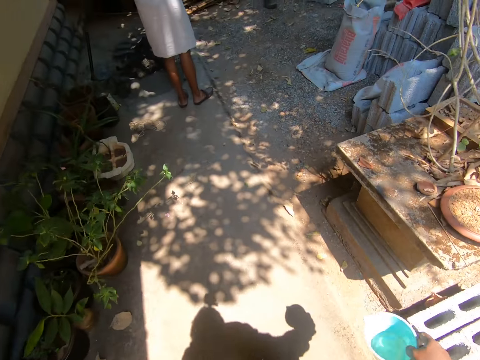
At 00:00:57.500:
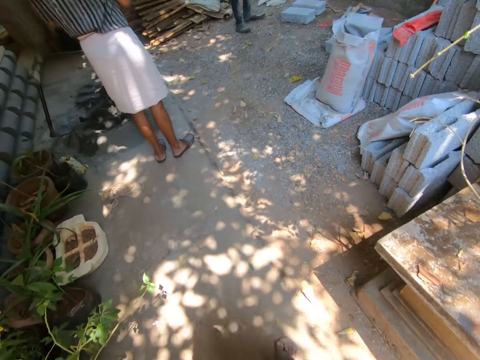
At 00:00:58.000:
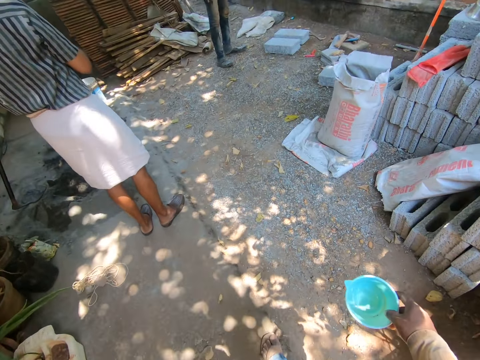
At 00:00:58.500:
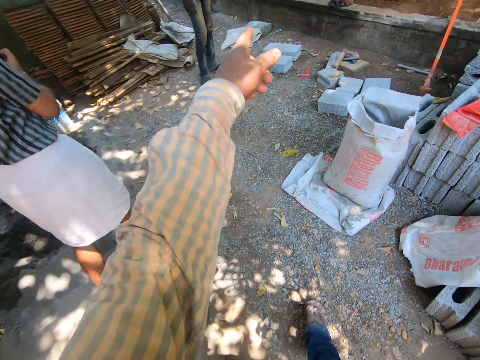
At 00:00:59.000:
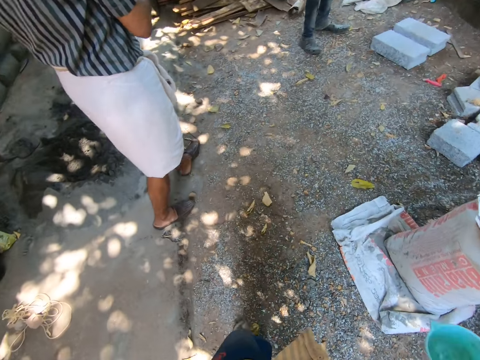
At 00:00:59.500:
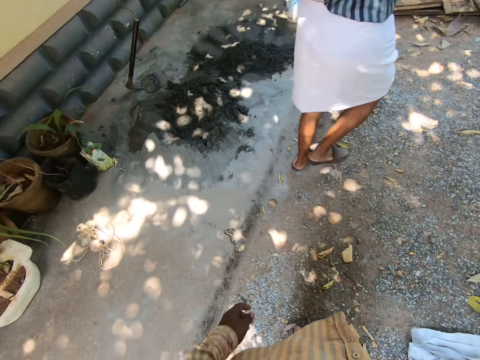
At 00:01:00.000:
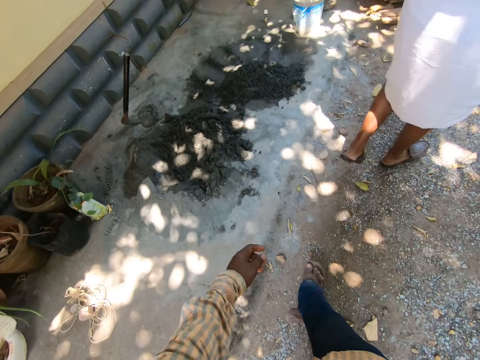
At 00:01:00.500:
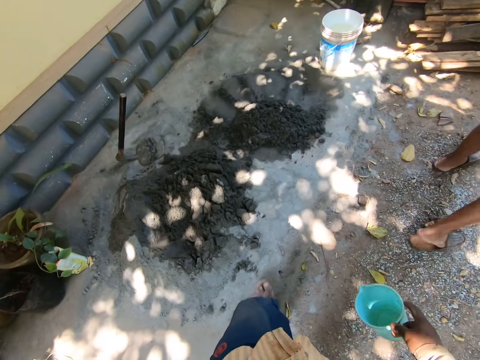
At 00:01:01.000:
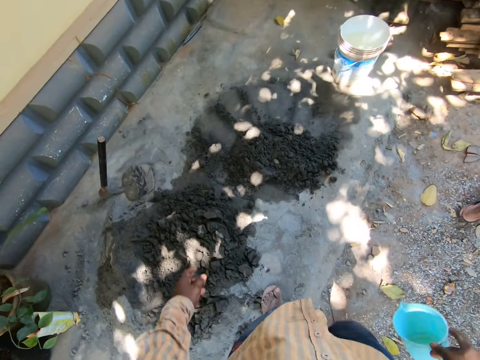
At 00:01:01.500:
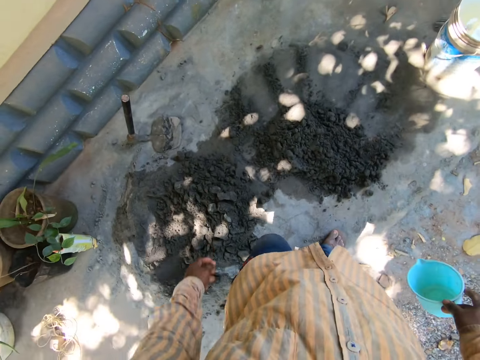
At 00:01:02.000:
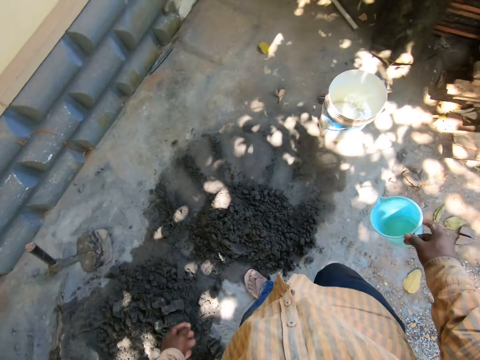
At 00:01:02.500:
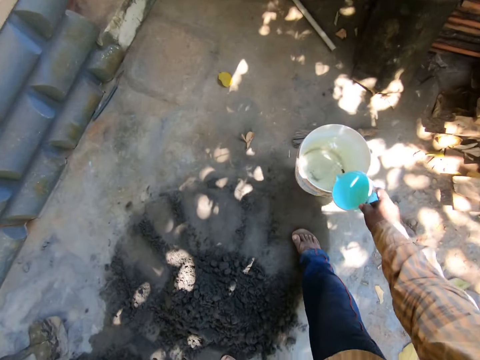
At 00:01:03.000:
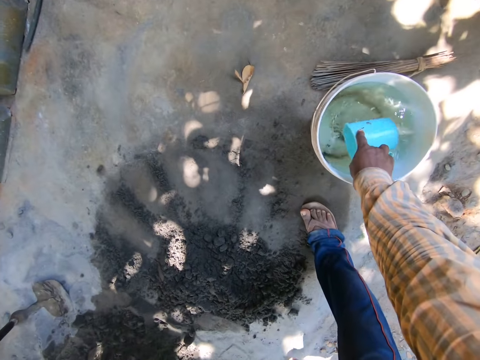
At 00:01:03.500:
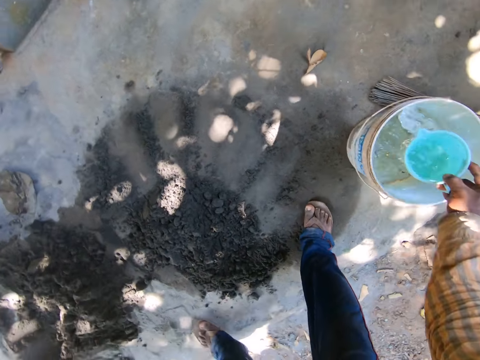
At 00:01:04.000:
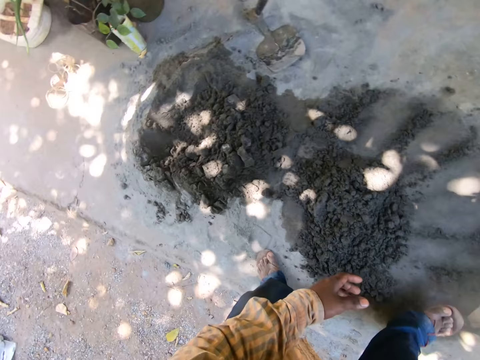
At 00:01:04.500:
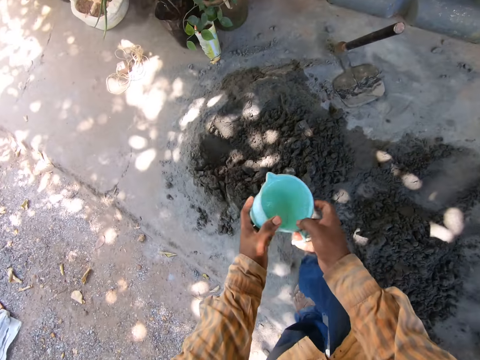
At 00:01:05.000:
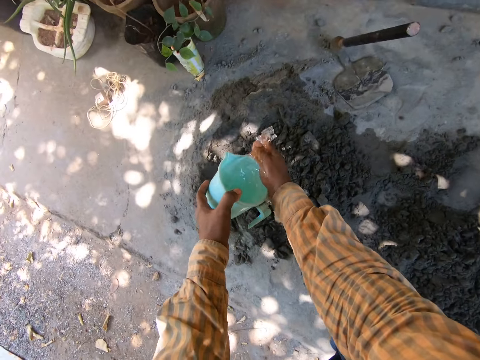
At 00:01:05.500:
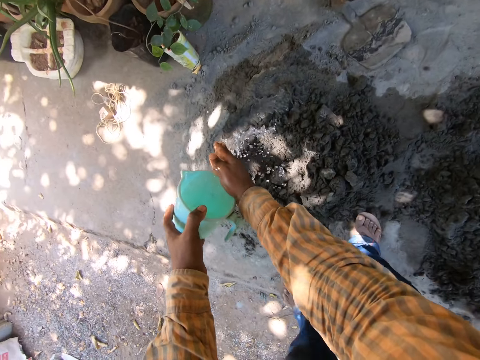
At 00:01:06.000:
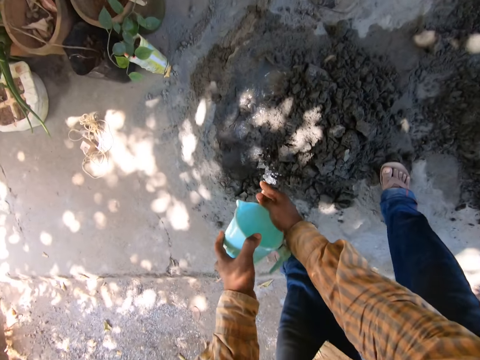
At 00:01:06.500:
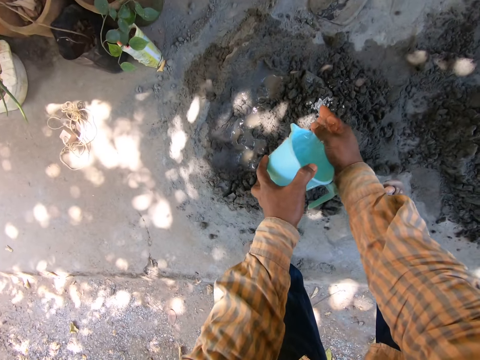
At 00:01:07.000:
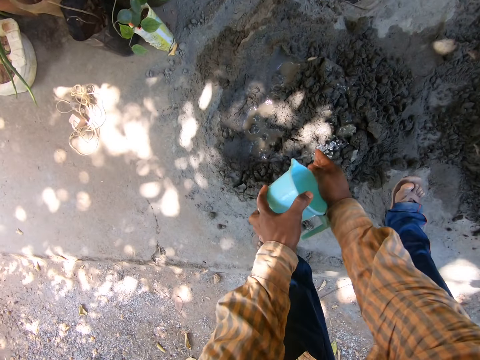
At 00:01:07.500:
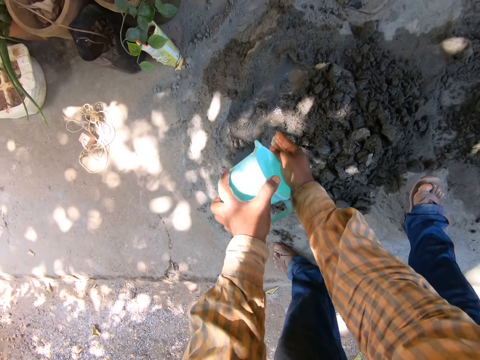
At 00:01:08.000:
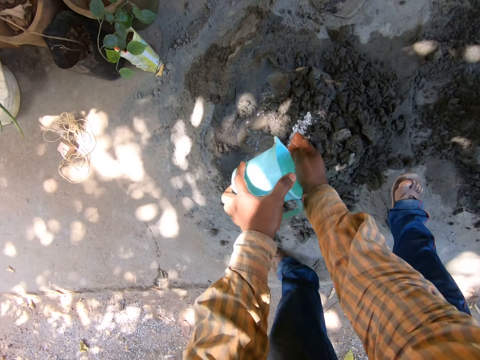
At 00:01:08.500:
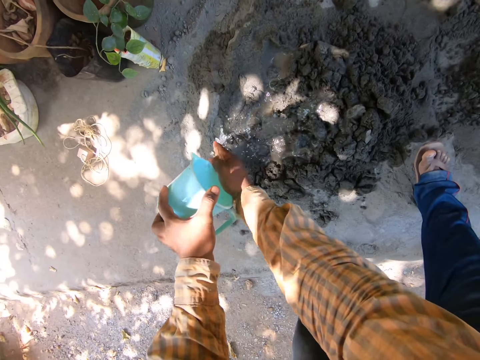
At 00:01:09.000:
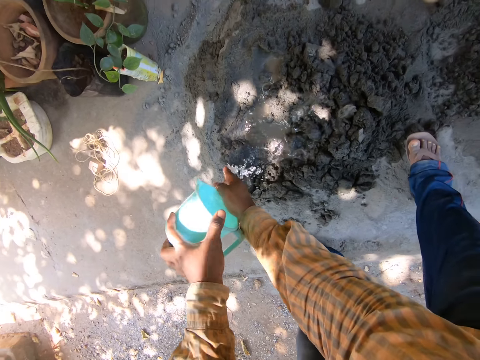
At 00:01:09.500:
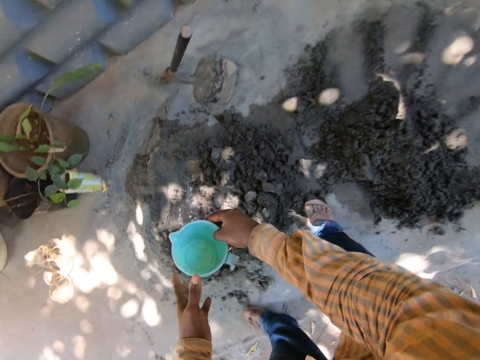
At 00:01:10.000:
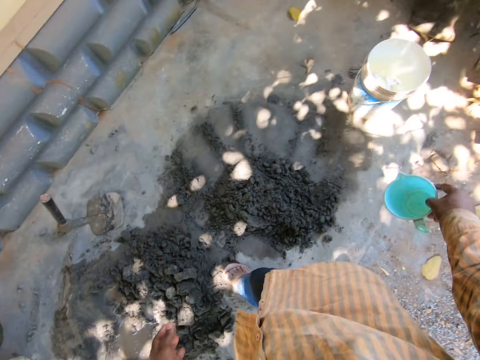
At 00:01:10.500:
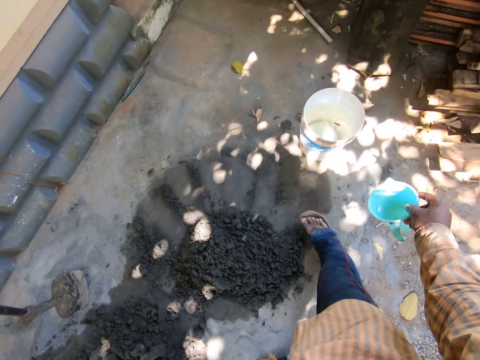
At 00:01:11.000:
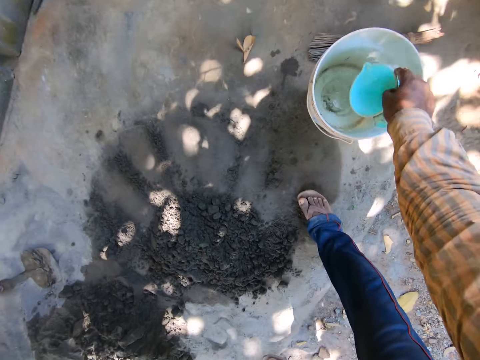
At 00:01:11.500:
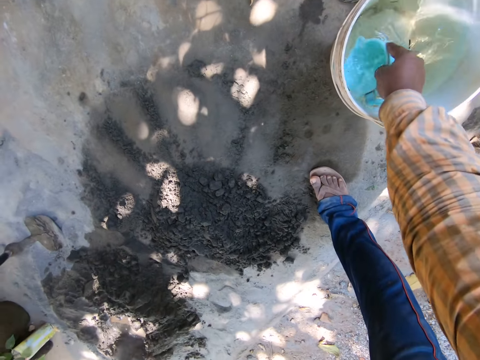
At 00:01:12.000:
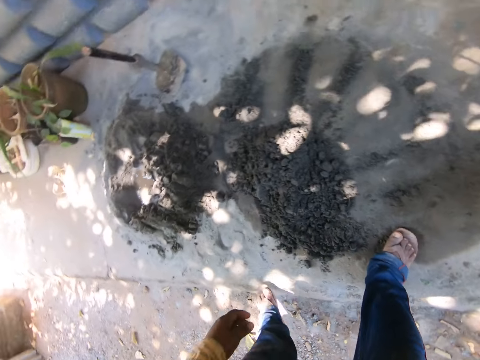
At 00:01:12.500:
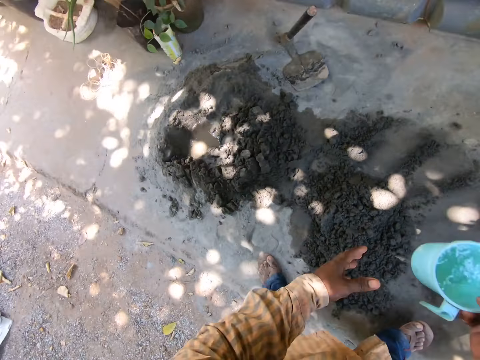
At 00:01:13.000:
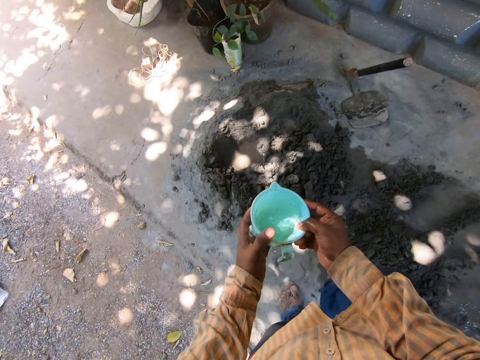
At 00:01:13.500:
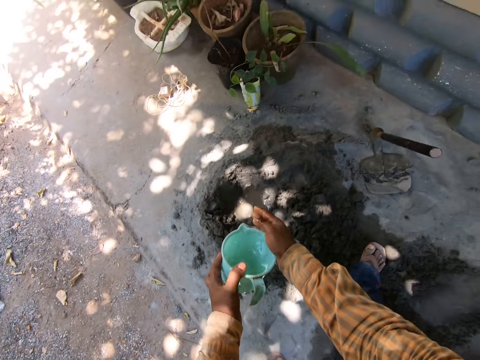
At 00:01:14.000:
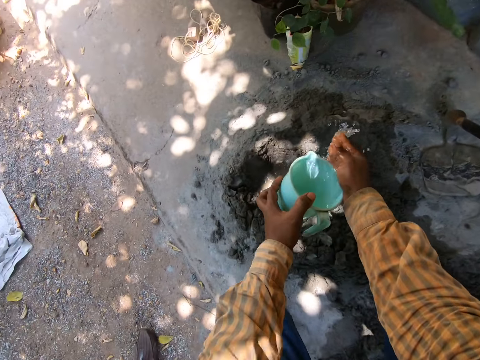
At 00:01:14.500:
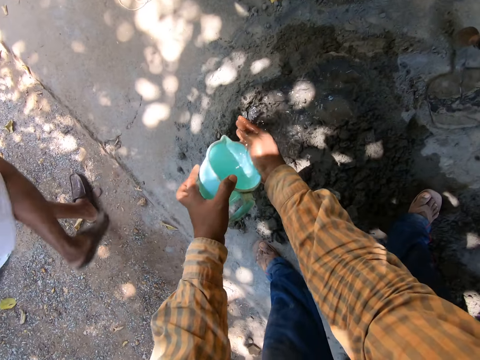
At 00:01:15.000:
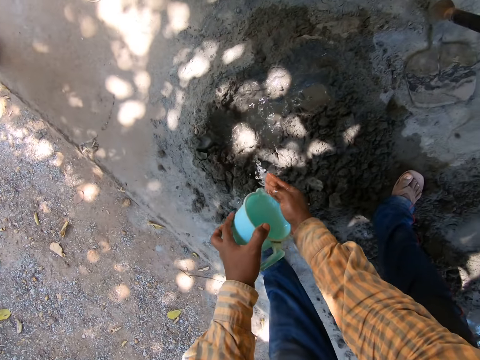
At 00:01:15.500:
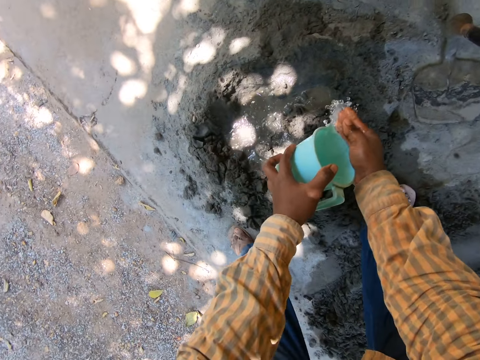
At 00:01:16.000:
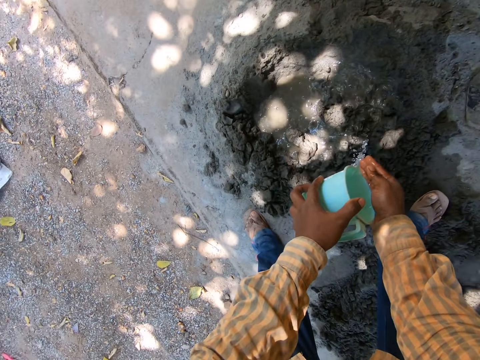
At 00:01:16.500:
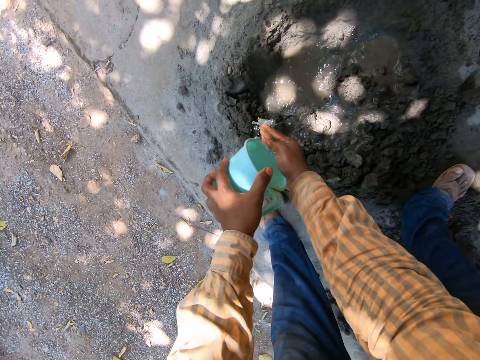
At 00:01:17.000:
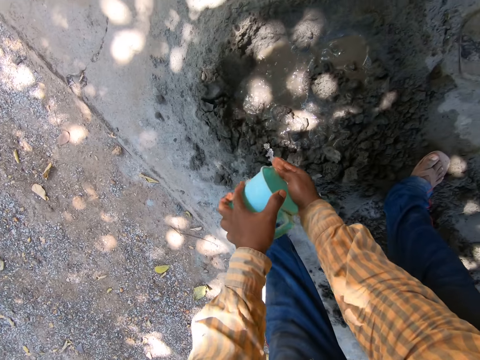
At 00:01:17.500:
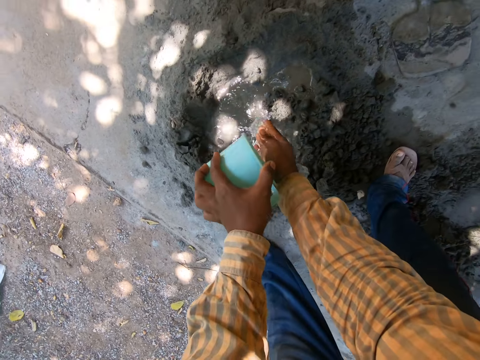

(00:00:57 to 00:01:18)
A lady walks on a pavement. The camera wearer communicates to a man. They walk on a pavement. They fetch water from the bucket with a mug. They carry the water mug with both hands. They pour water on the mortar. They pass the mug to the left hand from the right hand. They walk on a pavement and carry the mug. They dip the mug in the water bucket. They fetch water from the bucket with the mug. They pass the mug to the left hand from the right hand. They pour water on the mortar. They carry the mug with both hands. The lady walks on a pavement.

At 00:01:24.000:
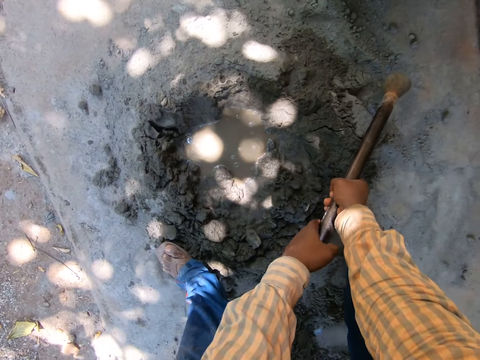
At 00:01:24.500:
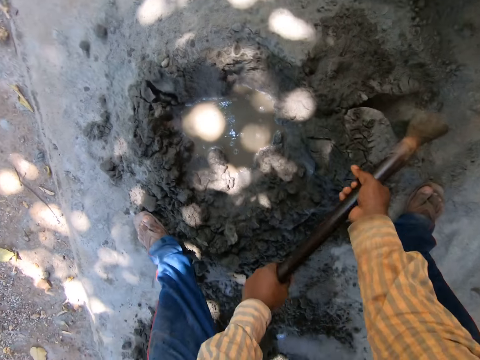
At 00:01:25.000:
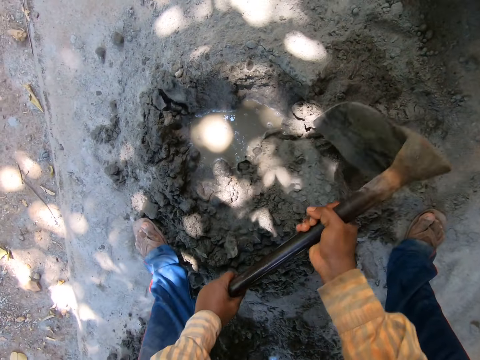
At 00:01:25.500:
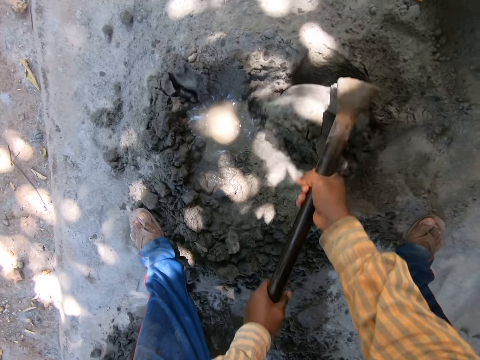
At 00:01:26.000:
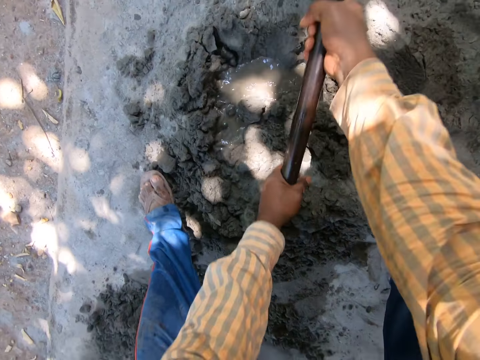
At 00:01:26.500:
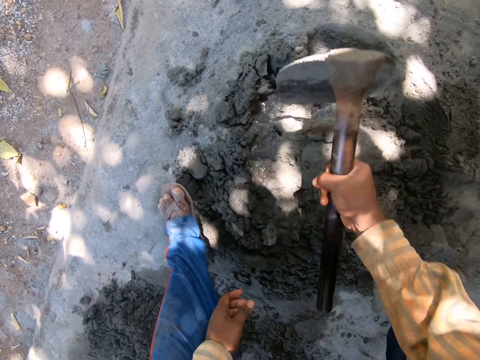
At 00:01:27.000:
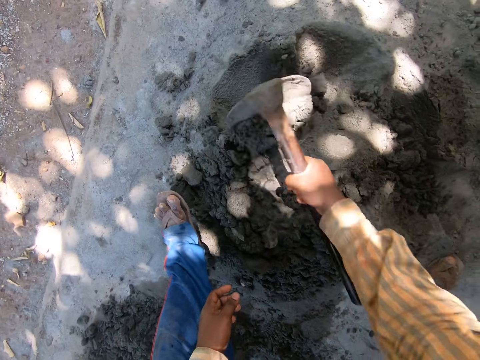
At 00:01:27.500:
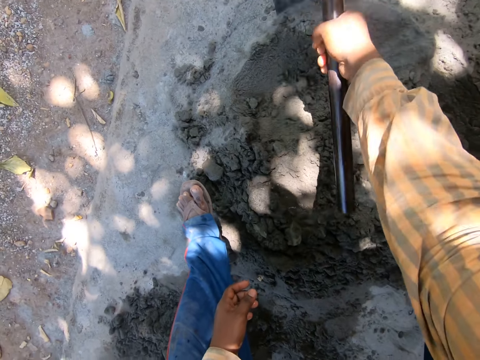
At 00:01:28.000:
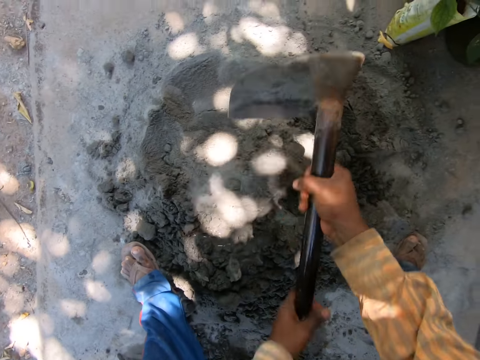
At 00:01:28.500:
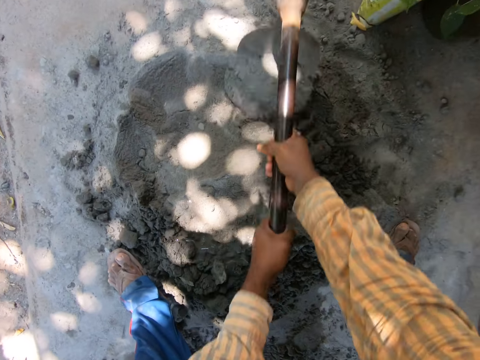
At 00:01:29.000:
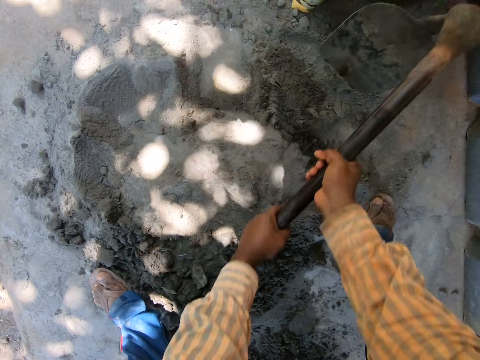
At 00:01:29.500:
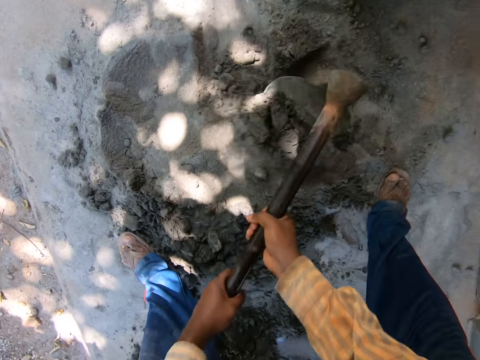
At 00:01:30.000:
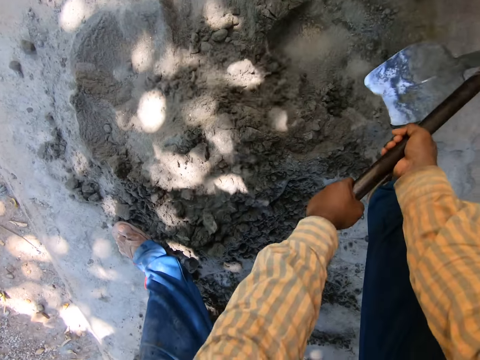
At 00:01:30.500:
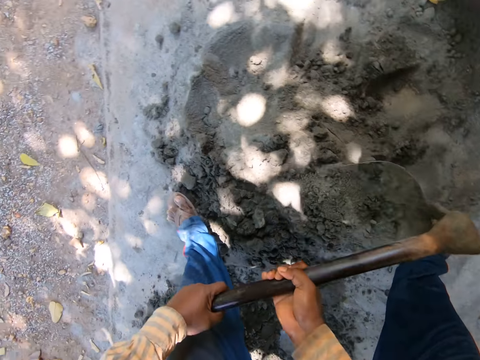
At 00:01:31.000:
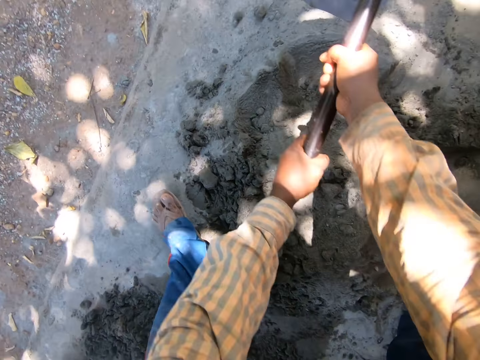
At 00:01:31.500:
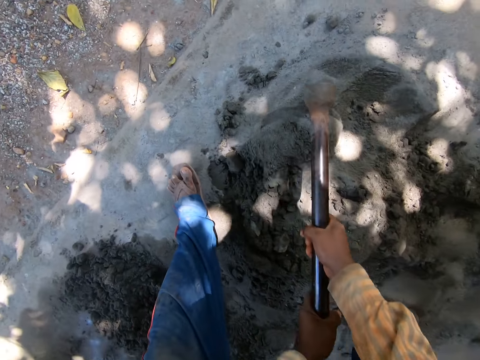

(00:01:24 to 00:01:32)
The camera wearer holds the hoe with the left hand. They collect the cement with the hoe. They remove the left hand from the hoe. They collect the cement with the hoe. They hold the hoe with the left hand. They collect the cement with the hoe.
